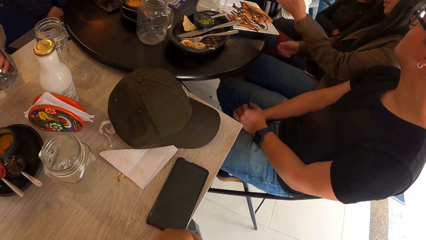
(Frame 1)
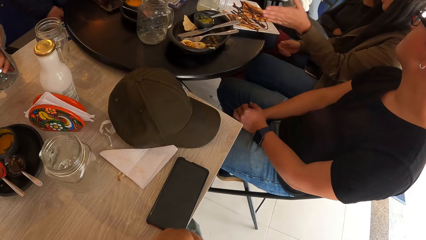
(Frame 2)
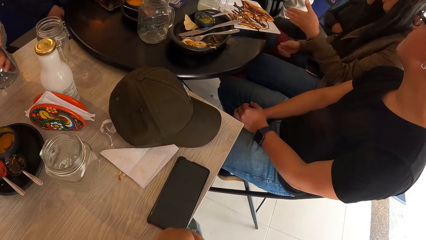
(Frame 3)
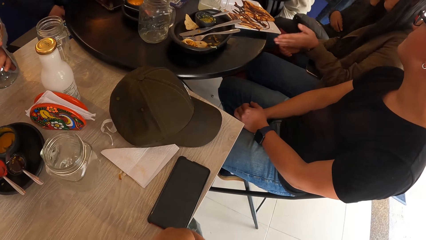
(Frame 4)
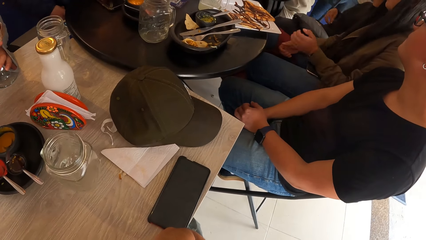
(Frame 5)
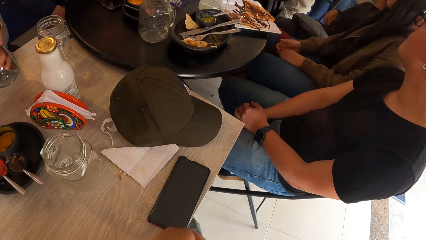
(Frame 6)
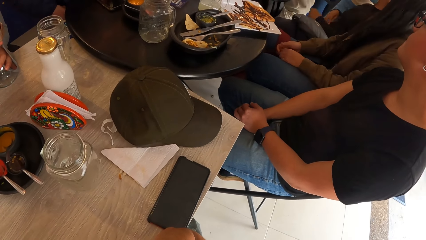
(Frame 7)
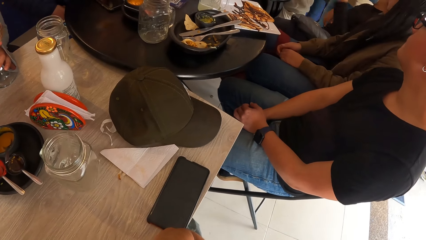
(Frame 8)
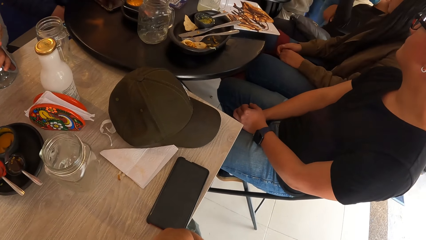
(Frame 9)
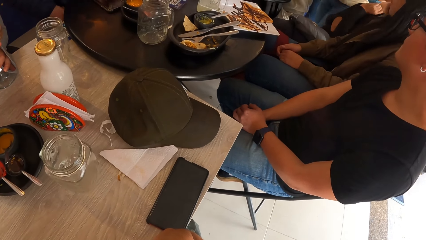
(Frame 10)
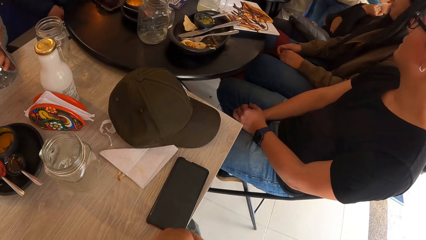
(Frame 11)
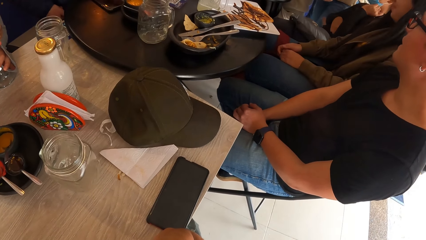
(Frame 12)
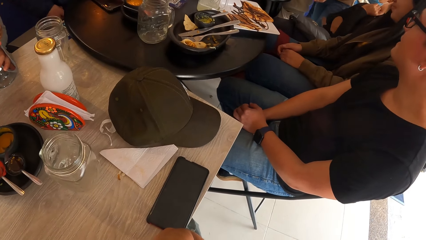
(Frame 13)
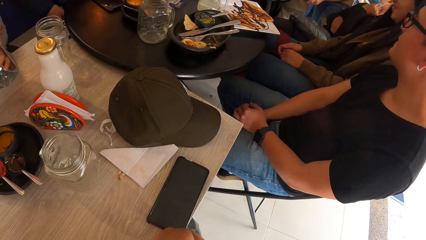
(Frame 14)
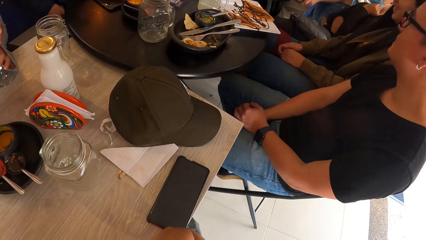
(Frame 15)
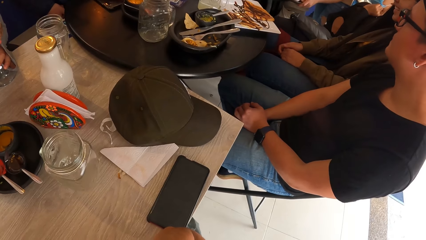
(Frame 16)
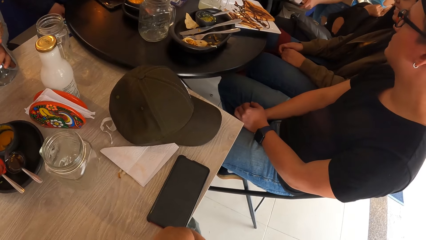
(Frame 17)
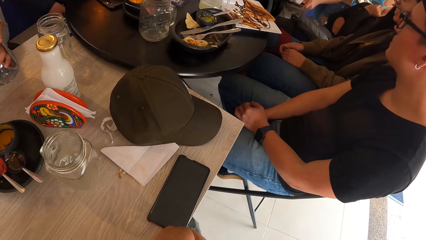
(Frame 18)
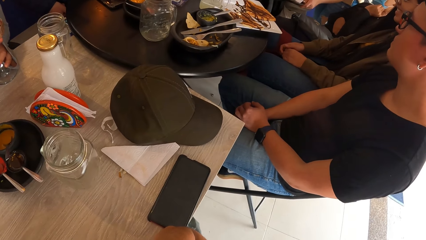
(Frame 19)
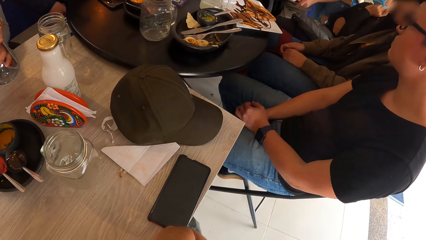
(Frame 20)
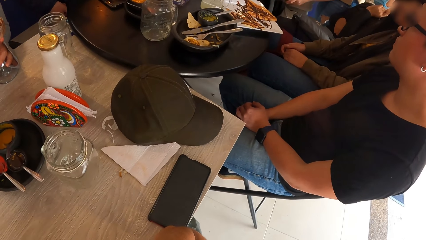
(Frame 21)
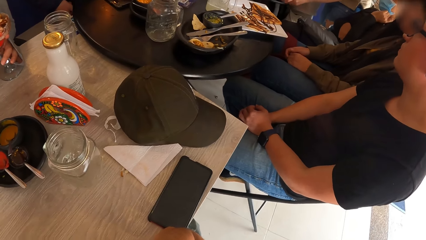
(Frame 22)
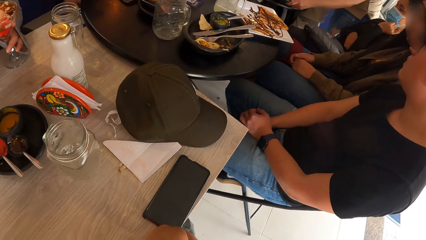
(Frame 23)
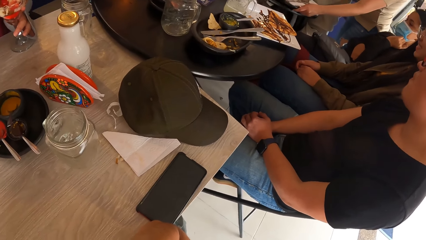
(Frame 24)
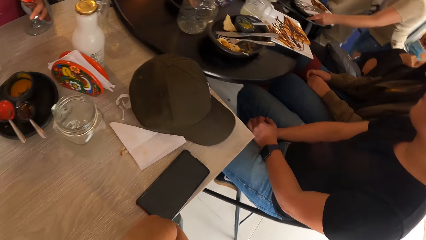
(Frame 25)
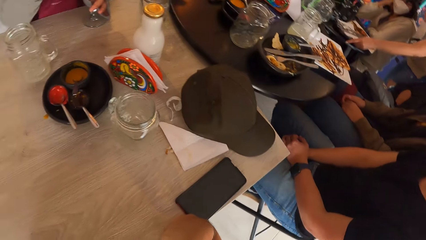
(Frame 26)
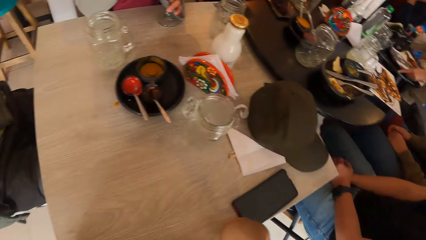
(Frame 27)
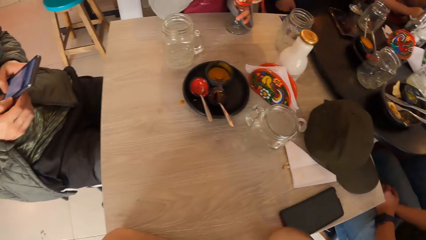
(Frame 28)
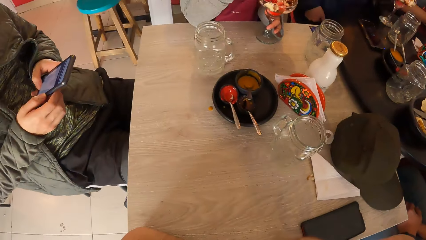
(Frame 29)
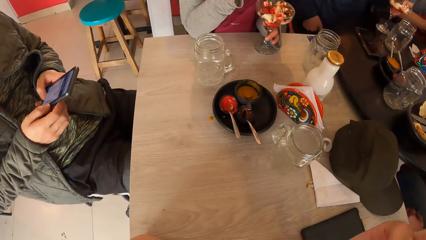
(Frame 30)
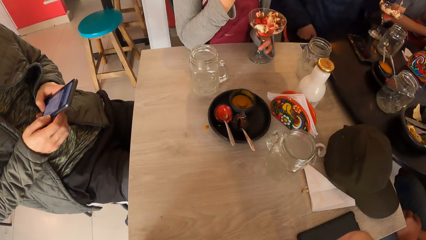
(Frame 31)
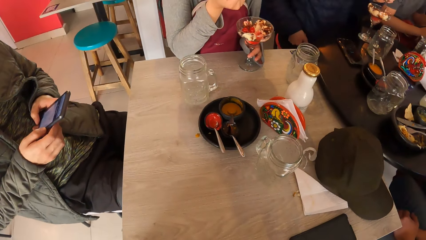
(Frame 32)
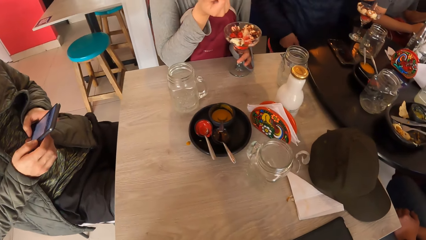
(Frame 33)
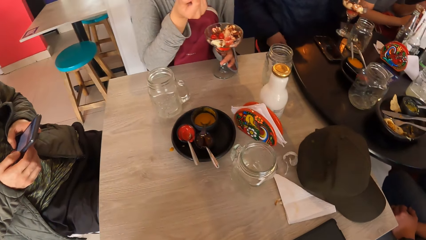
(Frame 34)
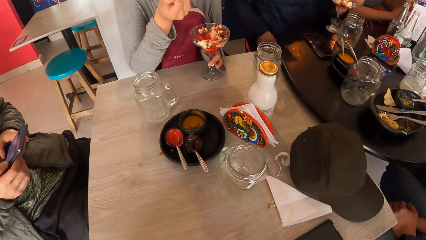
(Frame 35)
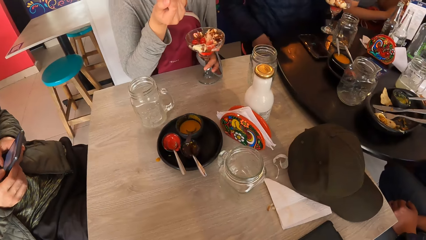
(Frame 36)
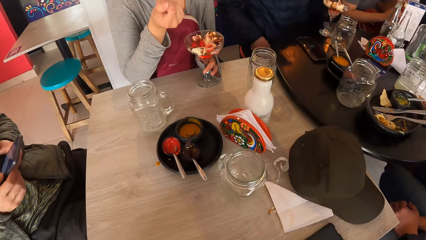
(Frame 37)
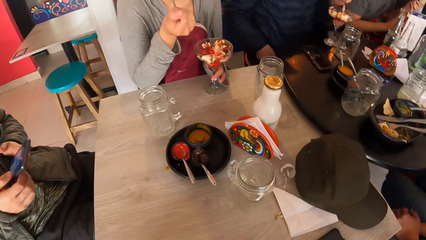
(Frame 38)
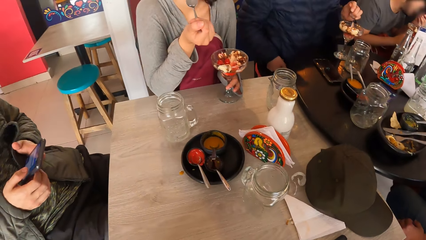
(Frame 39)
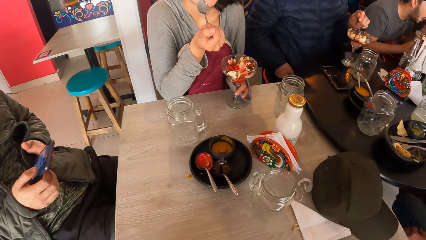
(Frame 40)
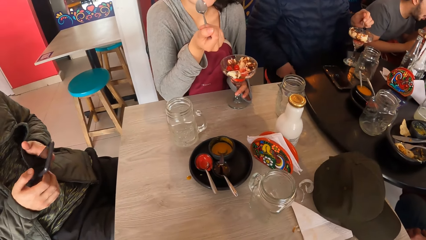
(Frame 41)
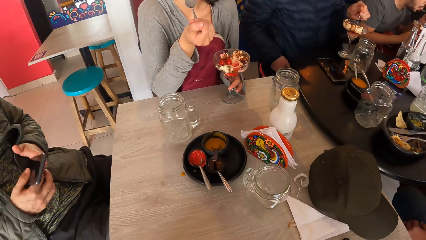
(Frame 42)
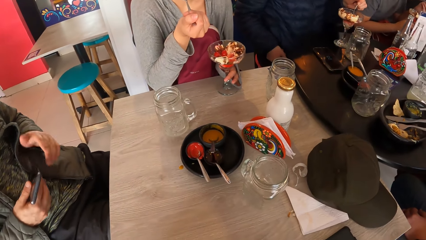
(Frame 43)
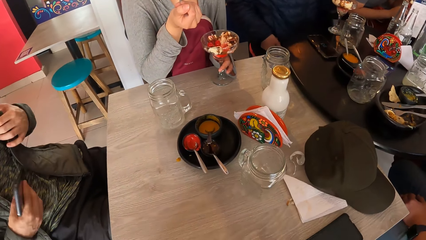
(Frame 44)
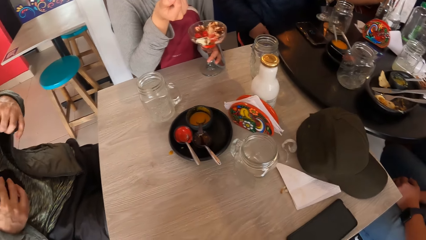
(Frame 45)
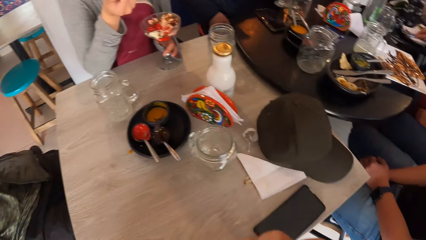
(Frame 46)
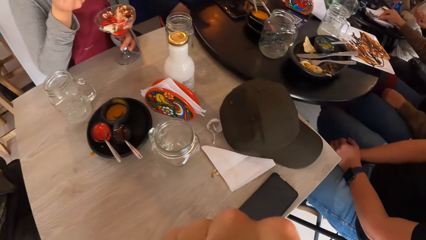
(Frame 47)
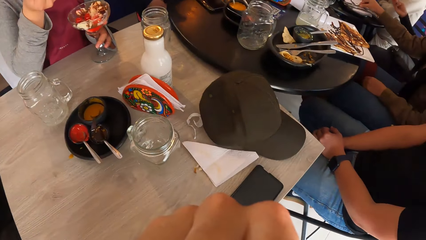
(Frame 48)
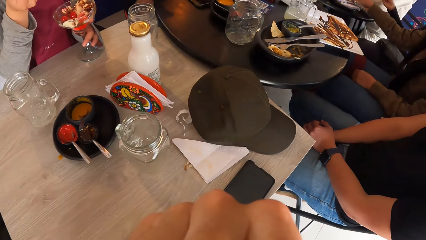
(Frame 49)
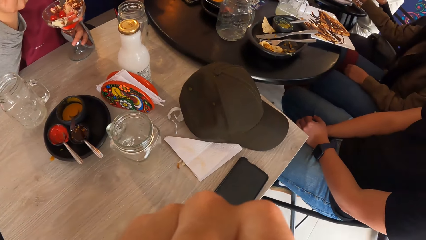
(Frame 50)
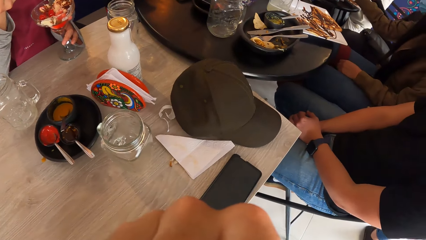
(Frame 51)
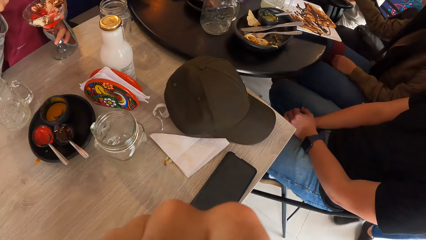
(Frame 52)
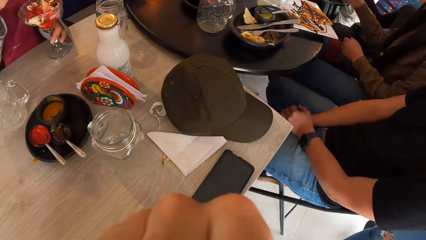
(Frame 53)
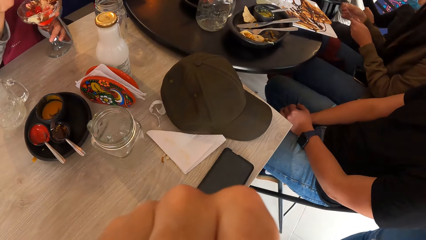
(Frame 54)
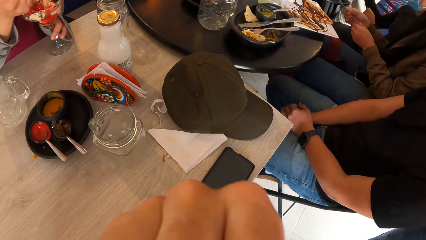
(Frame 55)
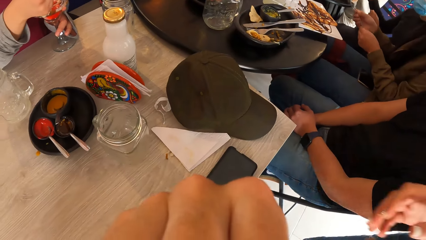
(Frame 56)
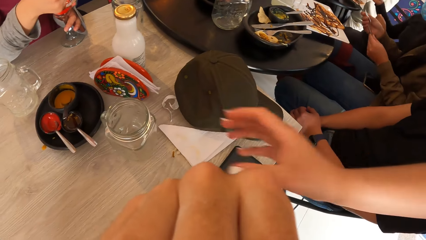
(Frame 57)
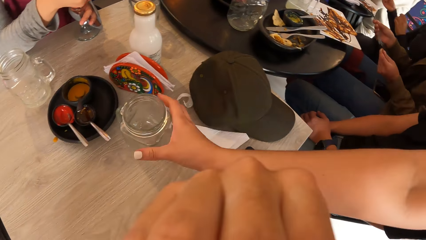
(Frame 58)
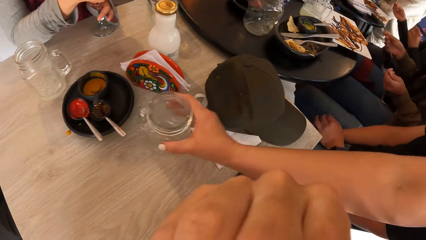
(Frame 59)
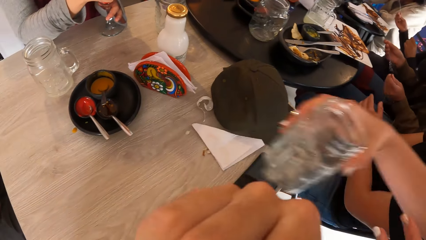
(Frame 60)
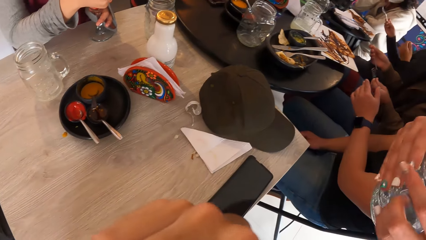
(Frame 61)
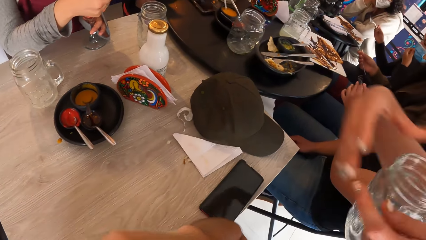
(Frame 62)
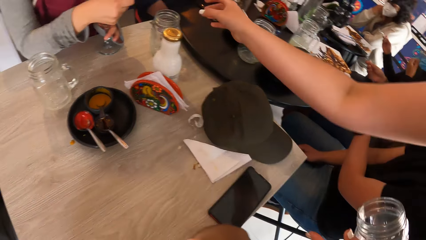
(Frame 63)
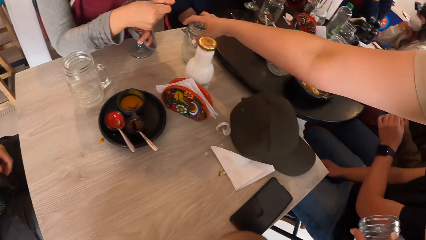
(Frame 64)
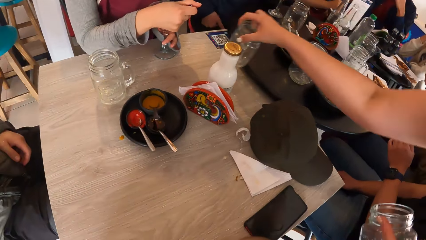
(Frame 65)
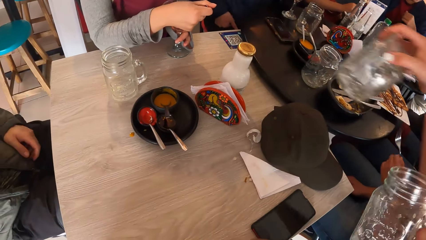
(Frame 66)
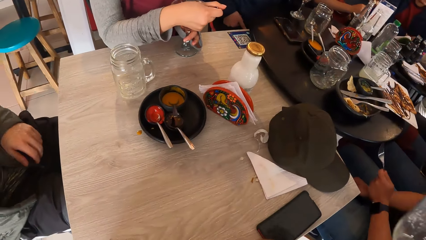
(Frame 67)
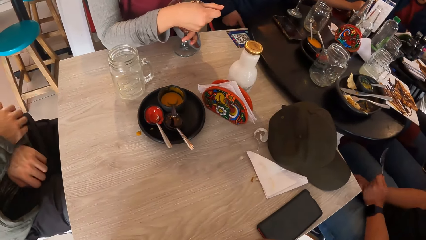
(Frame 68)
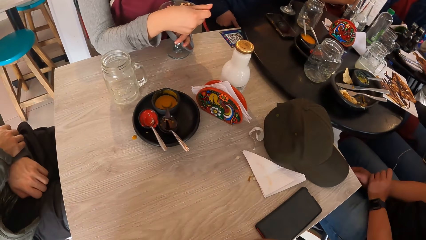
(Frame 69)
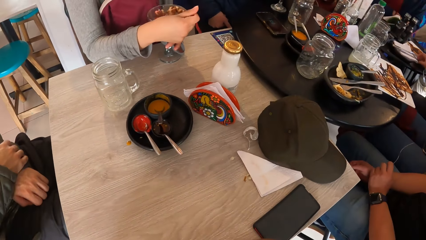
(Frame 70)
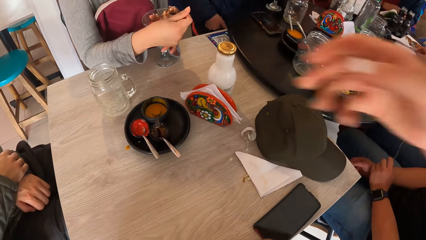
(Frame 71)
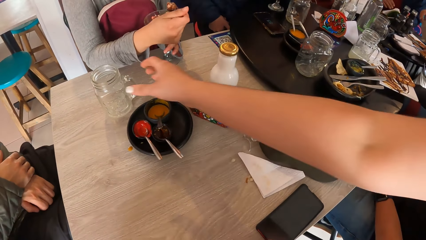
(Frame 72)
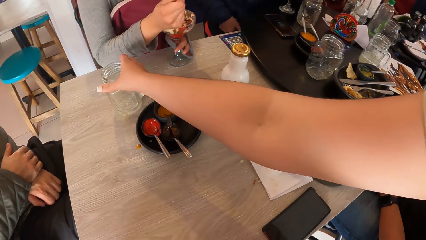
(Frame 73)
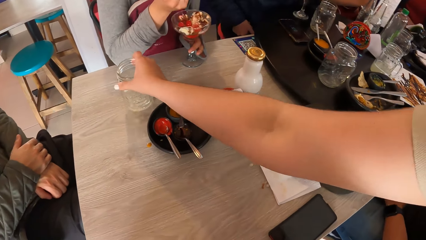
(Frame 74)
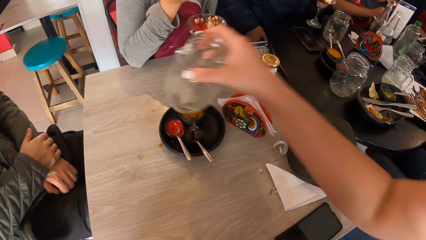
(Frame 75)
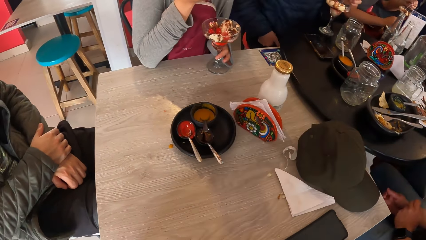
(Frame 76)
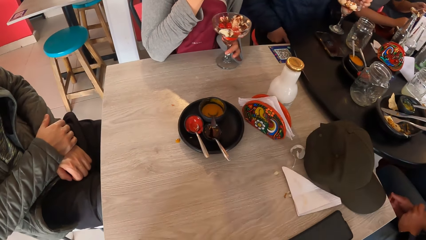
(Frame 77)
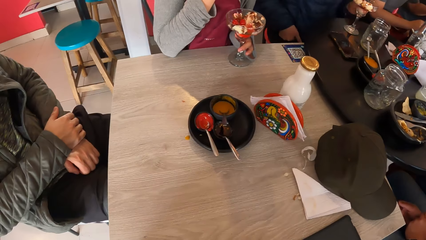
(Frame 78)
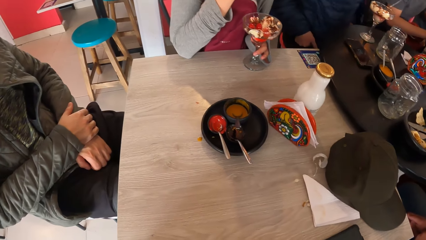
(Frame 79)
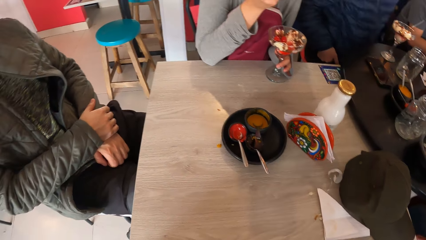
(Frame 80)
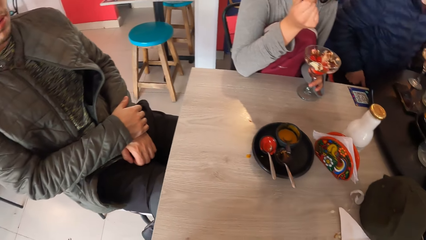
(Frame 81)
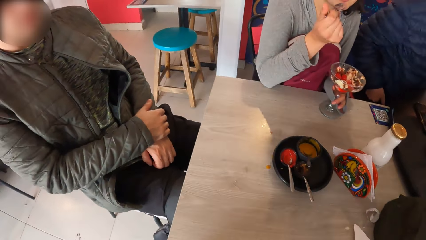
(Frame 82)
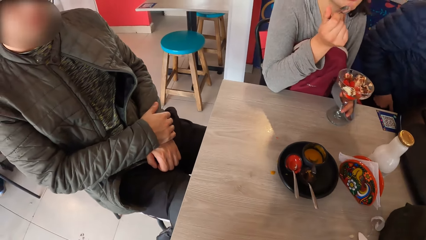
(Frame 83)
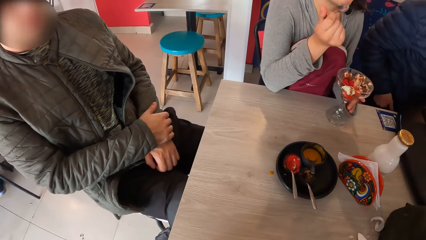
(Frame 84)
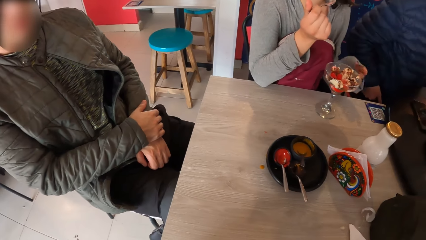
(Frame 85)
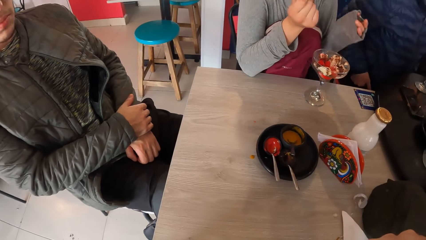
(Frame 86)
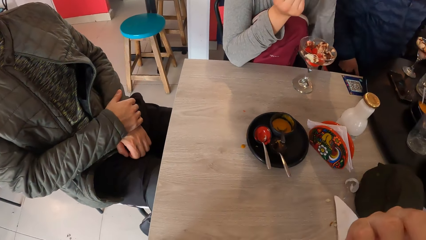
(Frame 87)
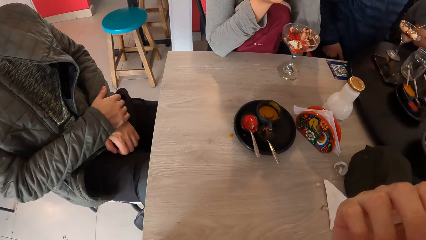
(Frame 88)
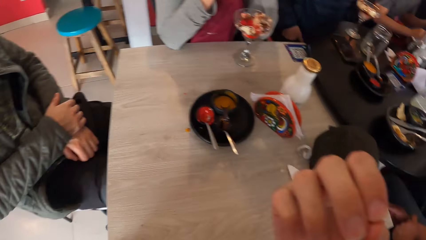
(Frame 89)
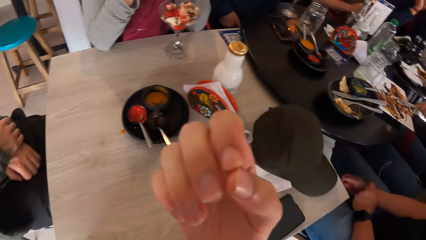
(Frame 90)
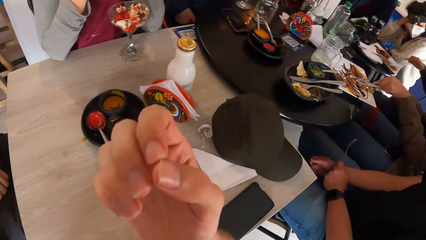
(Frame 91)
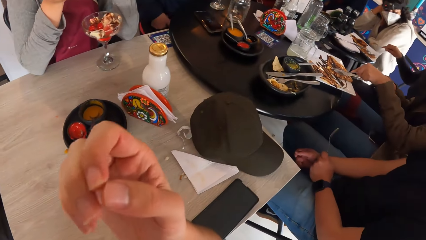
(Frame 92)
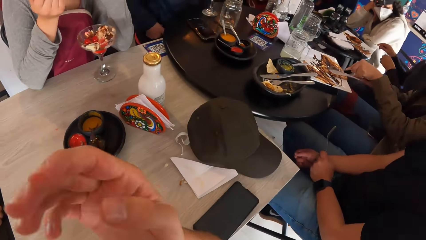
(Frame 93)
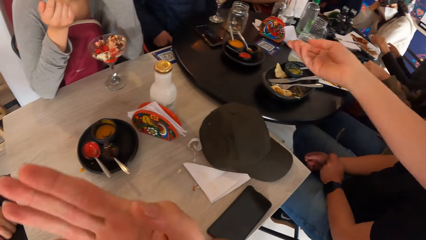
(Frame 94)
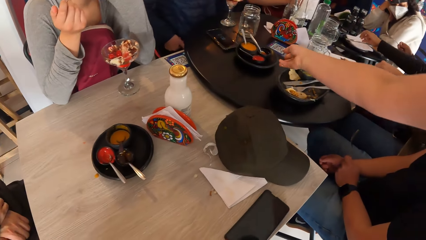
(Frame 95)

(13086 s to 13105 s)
The camera wearer looks sideways. They look around. They look down. A waiter picks up utensils on the table. The camera wearer looks sideways.
